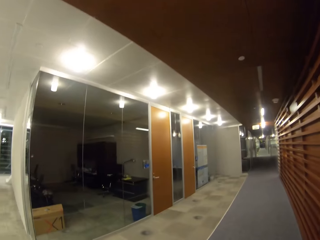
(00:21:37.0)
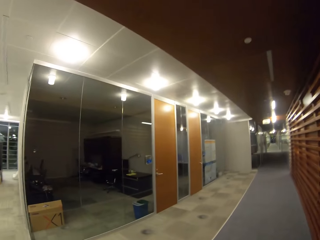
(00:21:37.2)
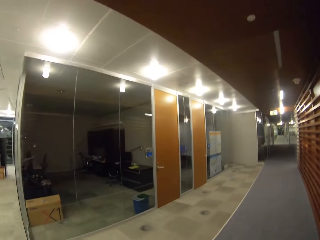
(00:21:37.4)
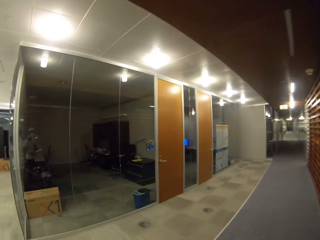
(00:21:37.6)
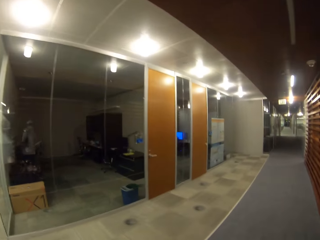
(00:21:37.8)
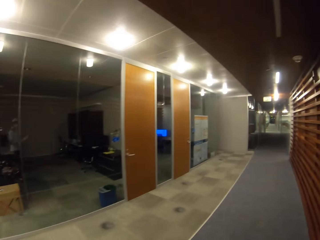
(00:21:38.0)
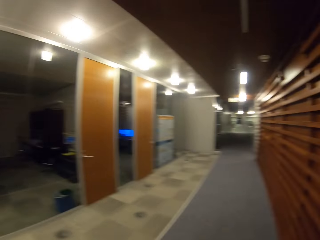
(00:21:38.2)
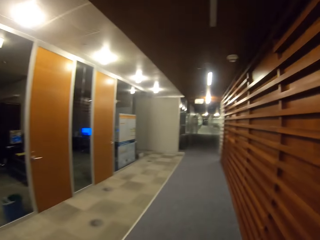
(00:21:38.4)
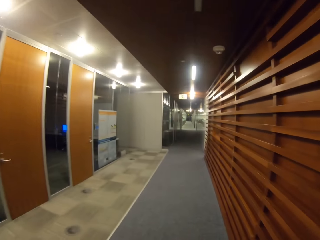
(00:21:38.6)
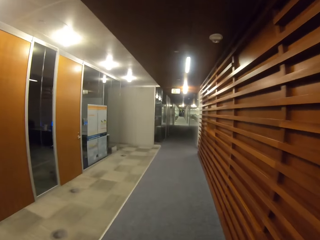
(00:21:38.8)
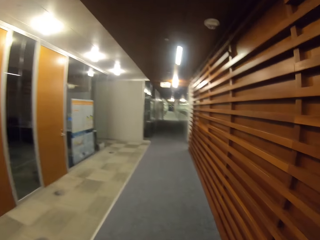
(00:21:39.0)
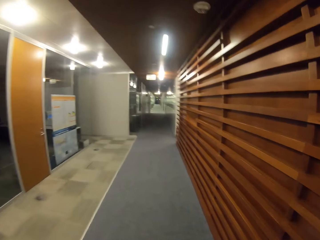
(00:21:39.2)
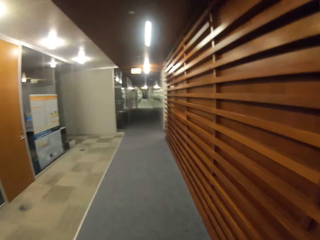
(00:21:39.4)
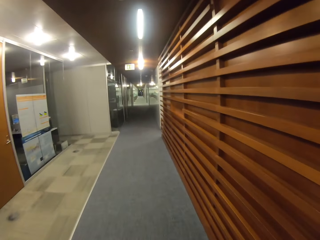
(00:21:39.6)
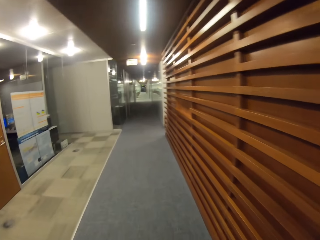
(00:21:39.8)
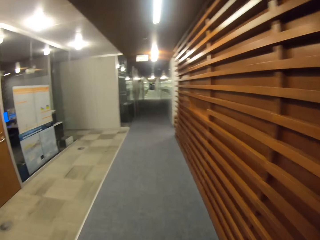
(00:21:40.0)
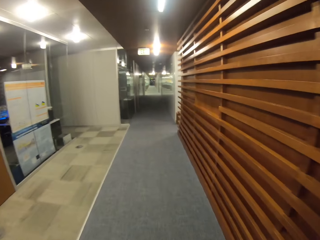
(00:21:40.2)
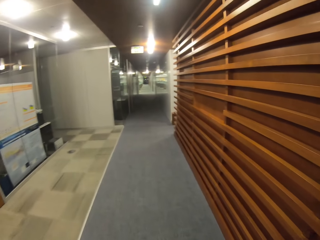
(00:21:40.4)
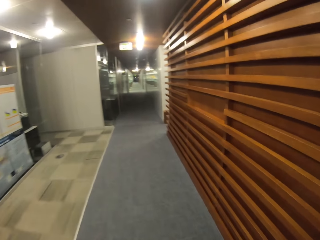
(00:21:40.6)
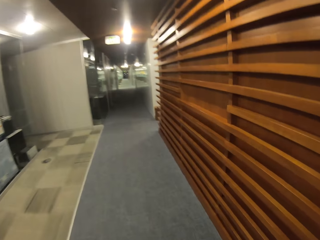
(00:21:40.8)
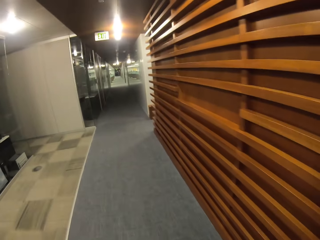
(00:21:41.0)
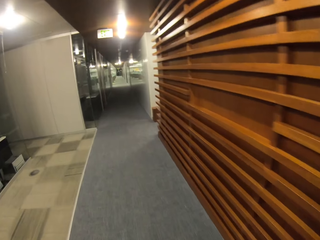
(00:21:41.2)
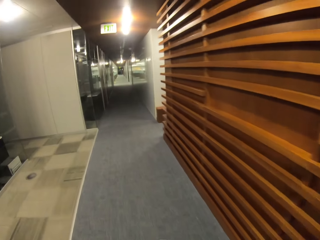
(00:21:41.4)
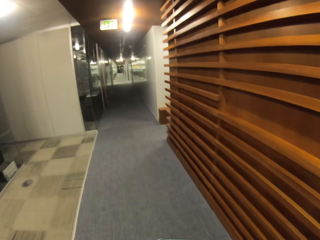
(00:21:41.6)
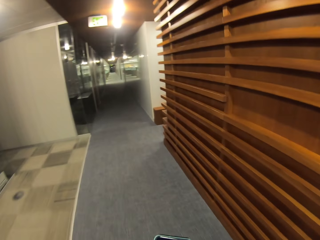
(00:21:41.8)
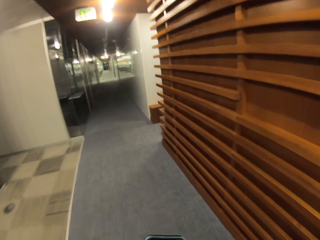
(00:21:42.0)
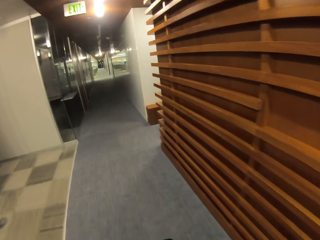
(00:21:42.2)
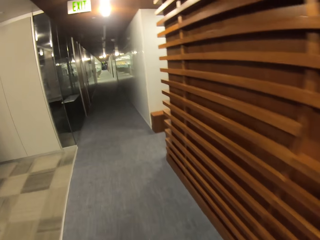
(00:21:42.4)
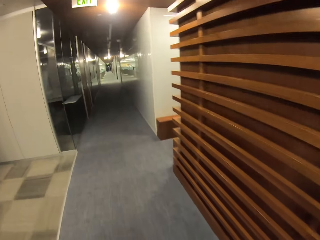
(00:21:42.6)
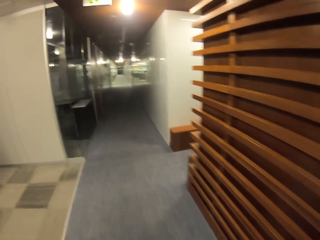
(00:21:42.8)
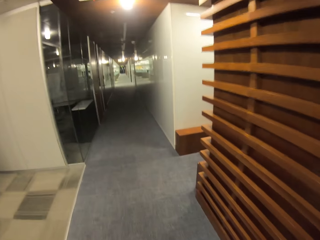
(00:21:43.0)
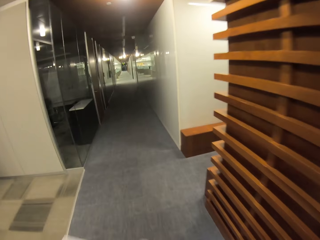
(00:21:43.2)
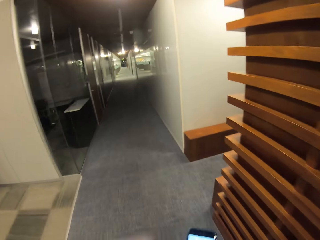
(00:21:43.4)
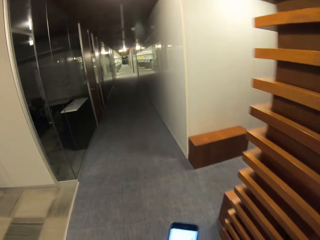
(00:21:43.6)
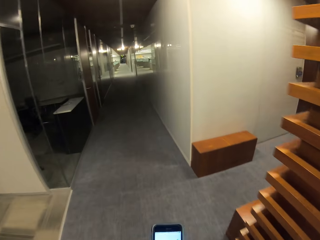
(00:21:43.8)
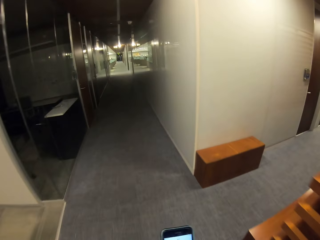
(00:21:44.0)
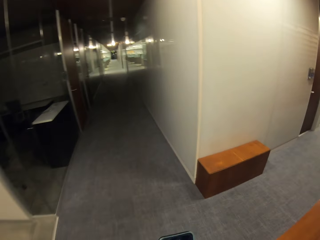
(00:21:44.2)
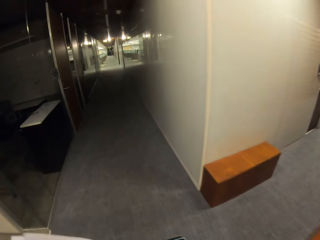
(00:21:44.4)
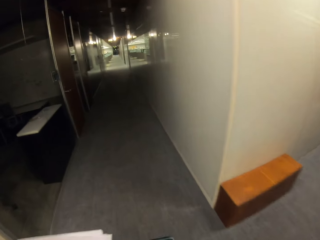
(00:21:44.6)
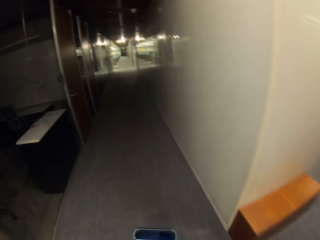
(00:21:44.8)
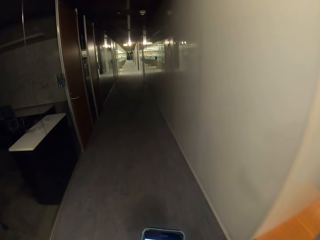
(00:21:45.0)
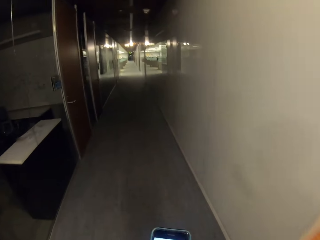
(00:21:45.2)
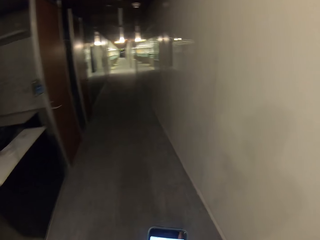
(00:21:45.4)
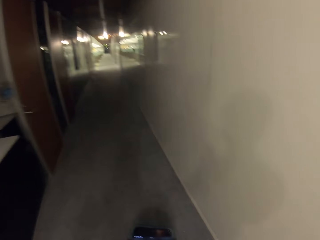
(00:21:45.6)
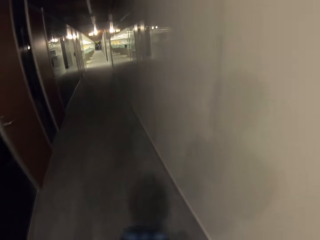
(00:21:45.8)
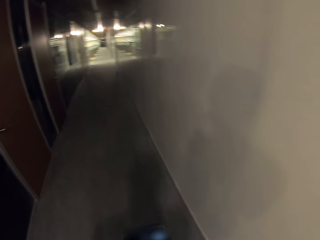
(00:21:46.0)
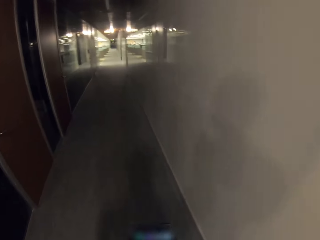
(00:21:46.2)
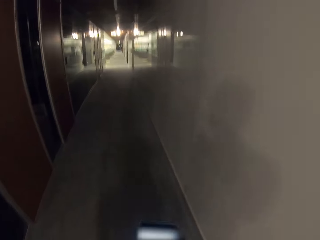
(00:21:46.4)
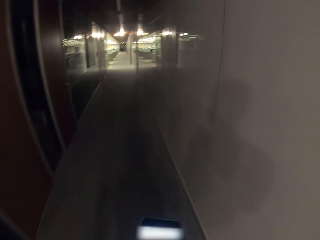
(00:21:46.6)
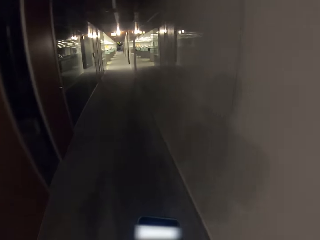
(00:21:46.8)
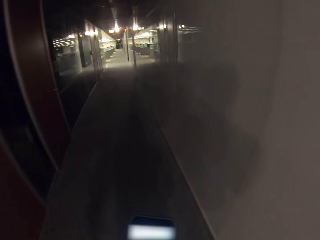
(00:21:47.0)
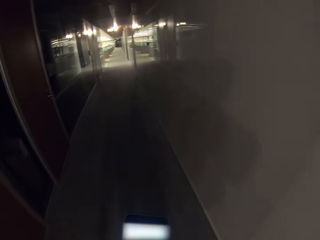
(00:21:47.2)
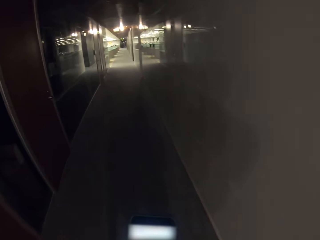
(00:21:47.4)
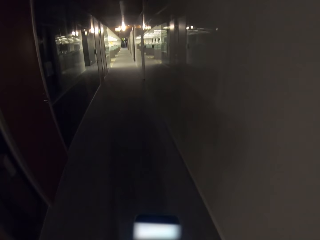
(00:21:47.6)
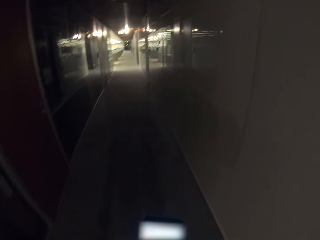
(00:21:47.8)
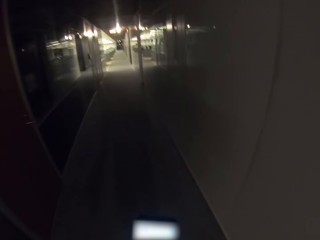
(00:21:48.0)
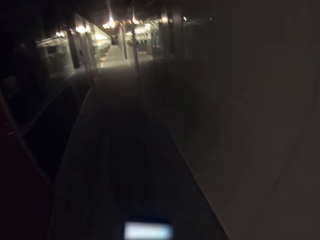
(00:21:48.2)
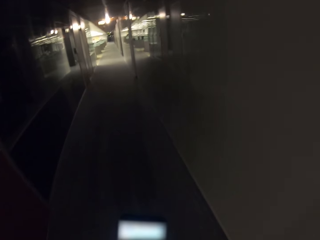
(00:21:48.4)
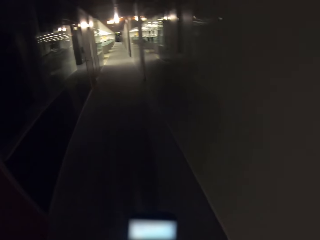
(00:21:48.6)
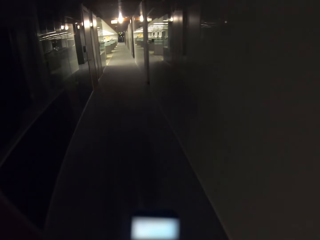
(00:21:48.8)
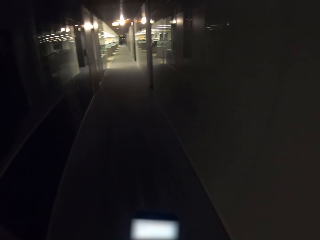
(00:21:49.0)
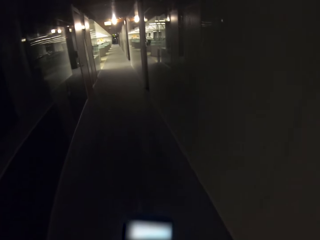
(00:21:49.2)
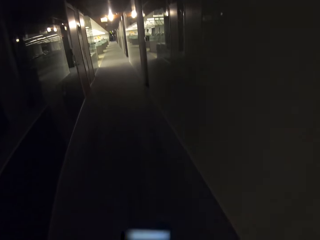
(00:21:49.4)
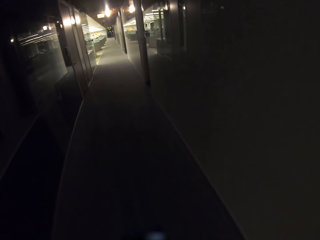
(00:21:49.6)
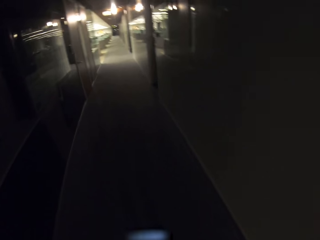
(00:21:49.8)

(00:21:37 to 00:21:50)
The camera wearer operates his phone. He looks at the phone. He walks around the office. He looks at the phone again.

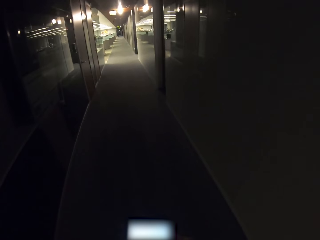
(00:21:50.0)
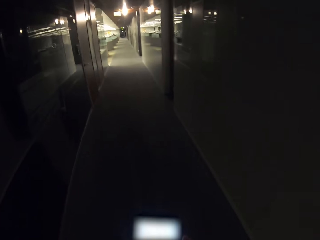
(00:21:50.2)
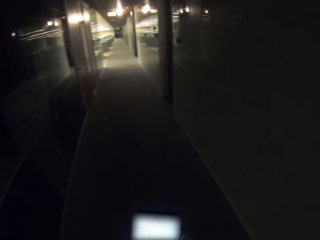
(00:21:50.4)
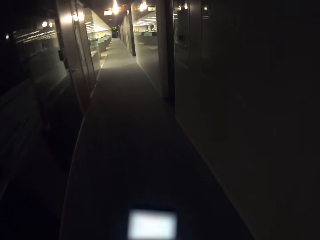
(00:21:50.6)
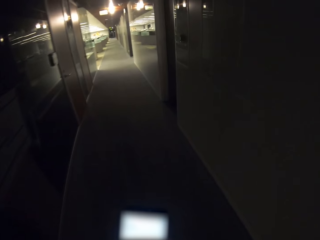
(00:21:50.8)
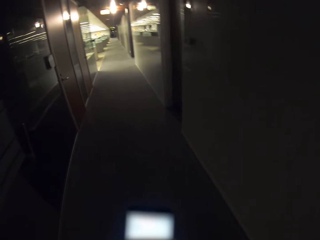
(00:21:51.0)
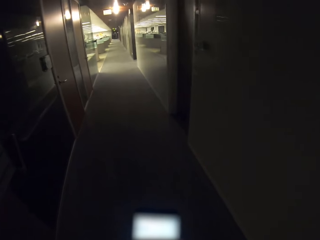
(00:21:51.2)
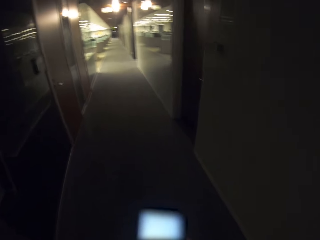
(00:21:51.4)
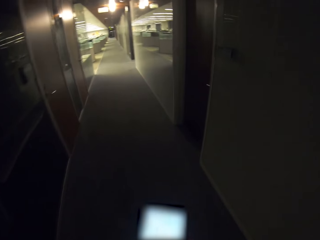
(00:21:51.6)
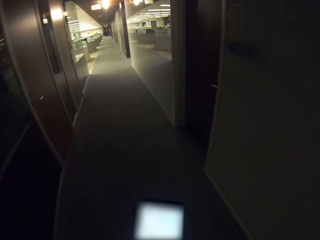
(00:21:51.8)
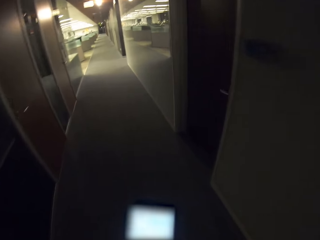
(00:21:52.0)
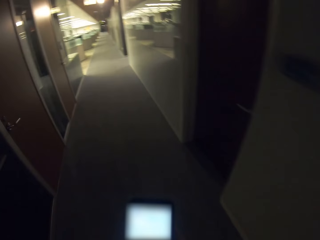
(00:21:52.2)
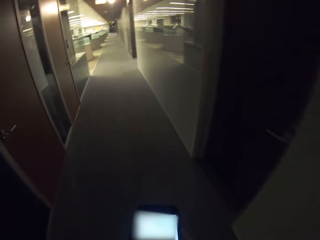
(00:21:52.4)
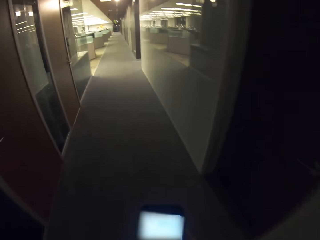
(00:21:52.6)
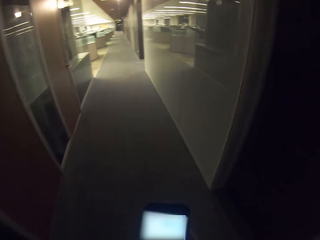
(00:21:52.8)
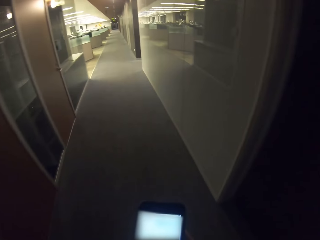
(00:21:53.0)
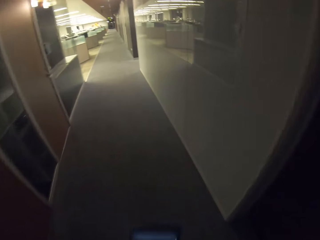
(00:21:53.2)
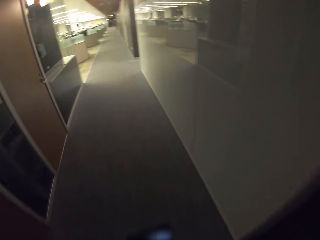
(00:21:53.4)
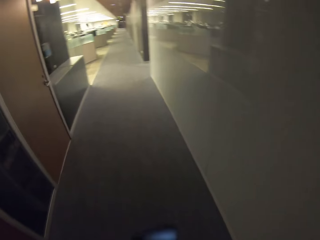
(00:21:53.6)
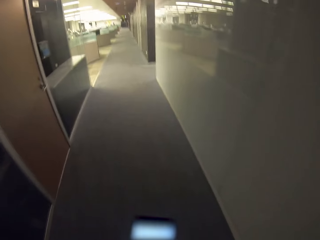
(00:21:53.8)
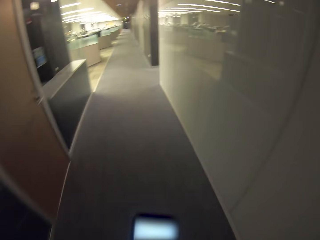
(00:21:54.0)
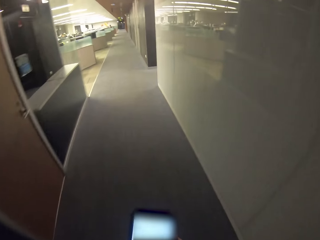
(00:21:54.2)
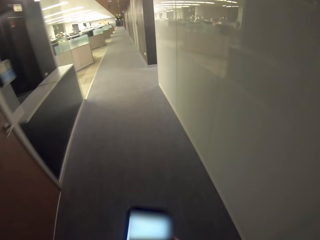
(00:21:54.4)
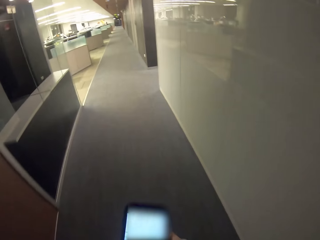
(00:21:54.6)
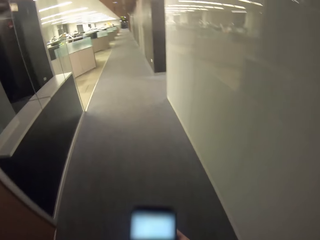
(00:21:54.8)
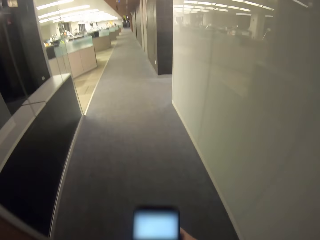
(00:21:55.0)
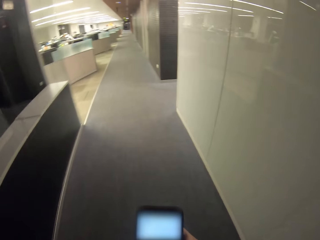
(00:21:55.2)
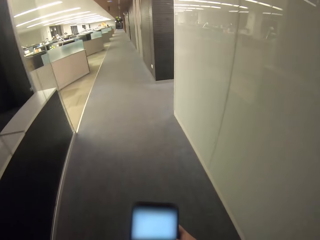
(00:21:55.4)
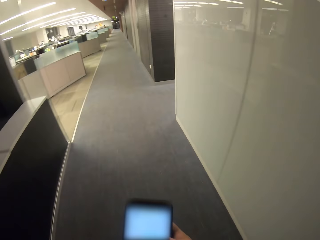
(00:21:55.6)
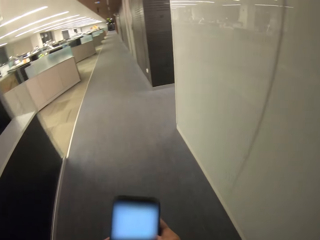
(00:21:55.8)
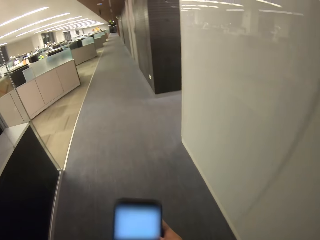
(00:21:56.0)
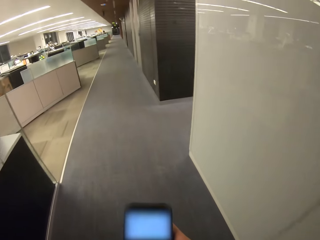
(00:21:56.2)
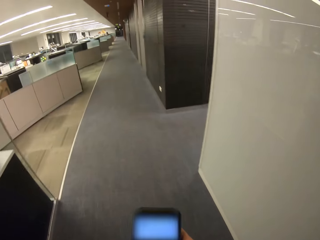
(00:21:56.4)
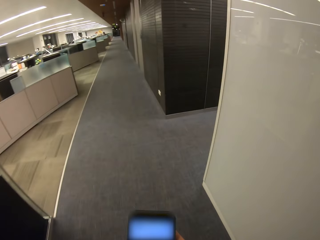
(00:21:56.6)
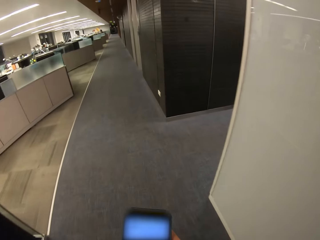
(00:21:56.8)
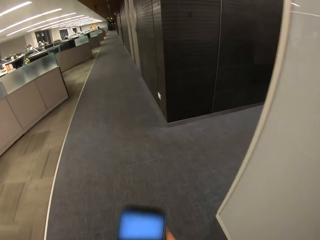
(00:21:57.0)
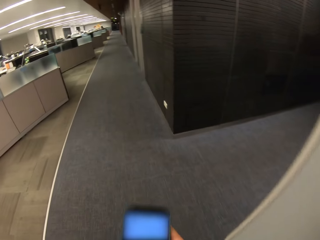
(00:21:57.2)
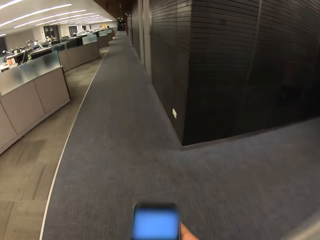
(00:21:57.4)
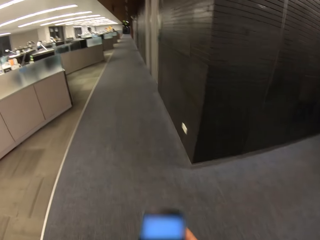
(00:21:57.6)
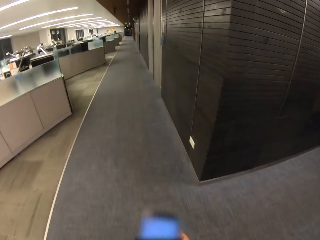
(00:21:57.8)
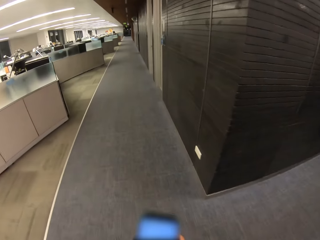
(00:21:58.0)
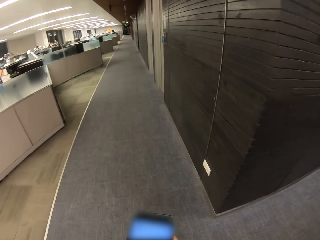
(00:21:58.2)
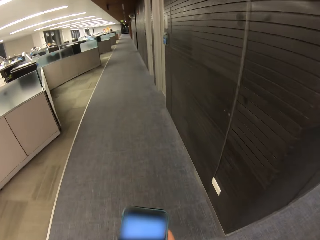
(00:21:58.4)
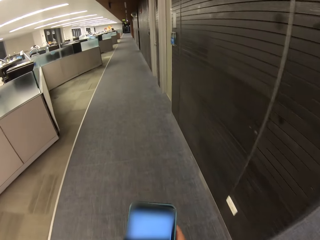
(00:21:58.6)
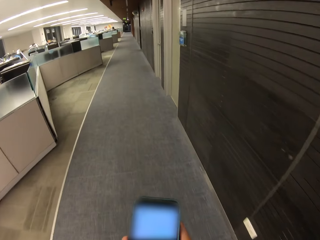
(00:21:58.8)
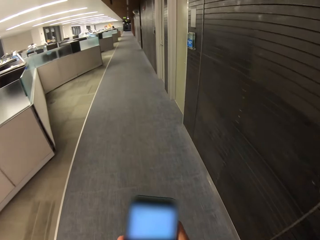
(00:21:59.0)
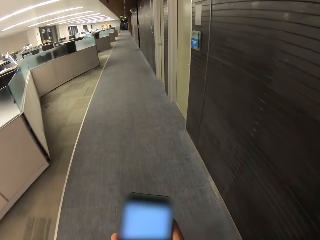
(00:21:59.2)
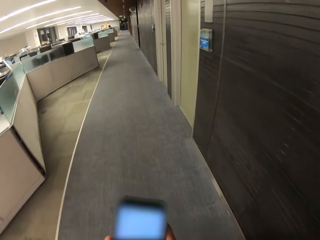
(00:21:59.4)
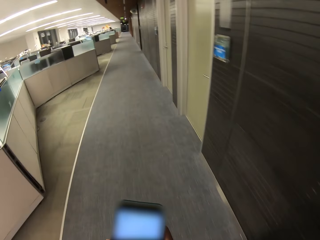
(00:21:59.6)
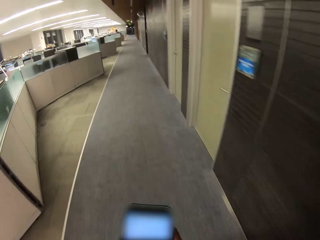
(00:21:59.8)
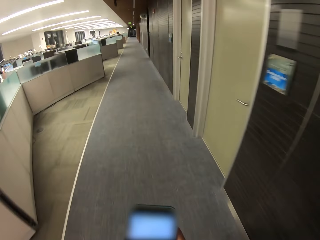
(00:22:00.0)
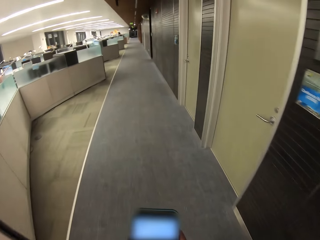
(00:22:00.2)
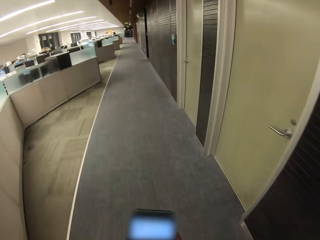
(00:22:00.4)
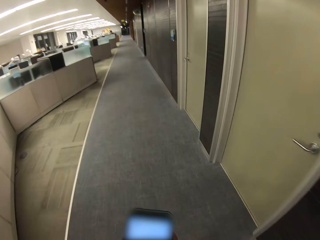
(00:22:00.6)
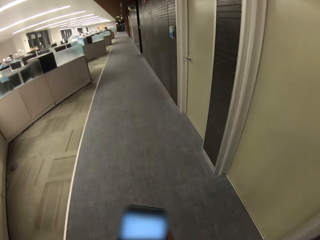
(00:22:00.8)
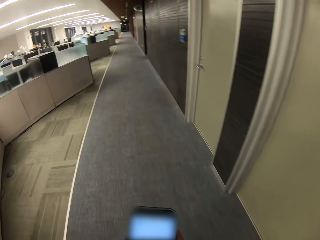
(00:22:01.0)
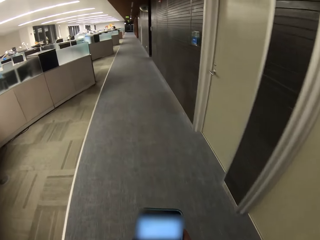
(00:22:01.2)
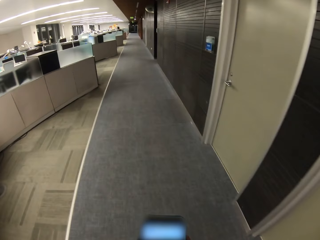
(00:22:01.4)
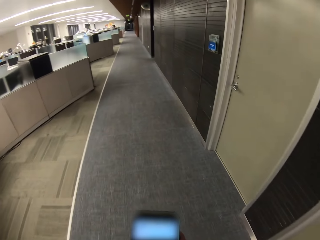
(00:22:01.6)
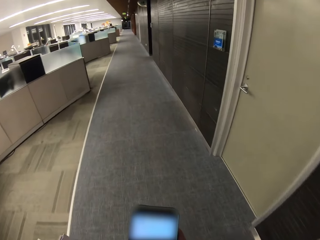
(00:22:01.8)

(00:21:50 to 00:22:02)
The camera wearer dials the phone. They dial the phone repeatedly.
